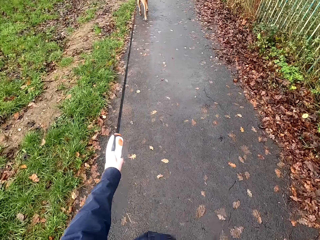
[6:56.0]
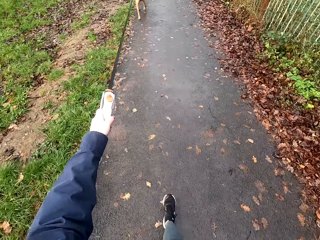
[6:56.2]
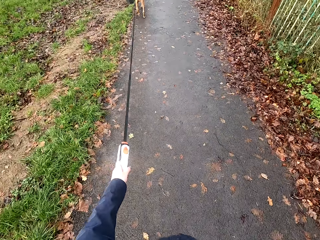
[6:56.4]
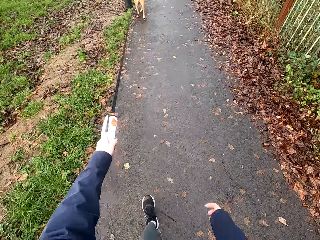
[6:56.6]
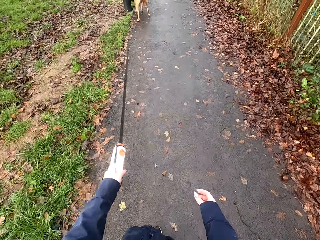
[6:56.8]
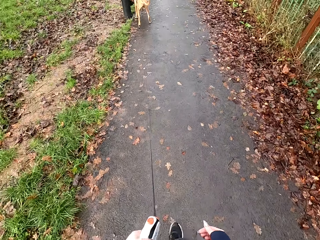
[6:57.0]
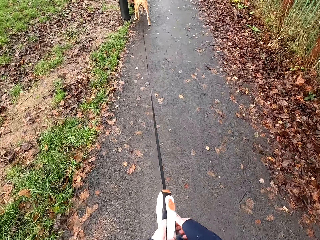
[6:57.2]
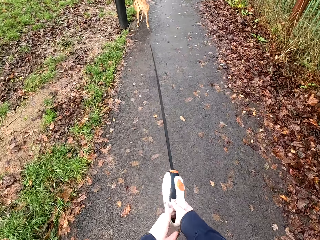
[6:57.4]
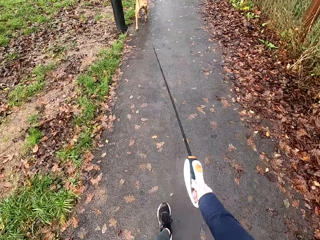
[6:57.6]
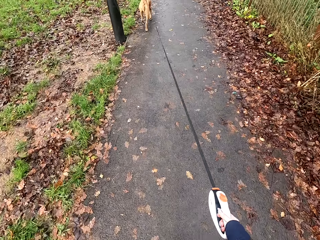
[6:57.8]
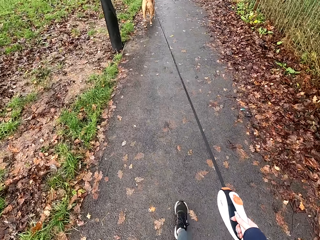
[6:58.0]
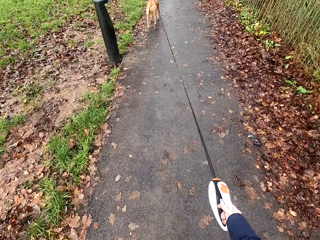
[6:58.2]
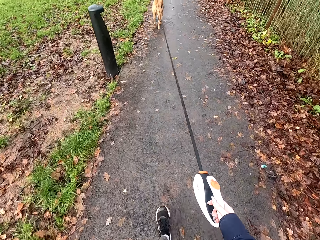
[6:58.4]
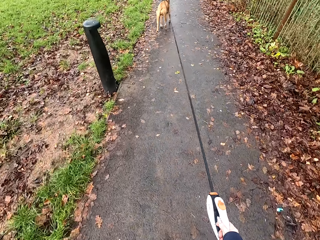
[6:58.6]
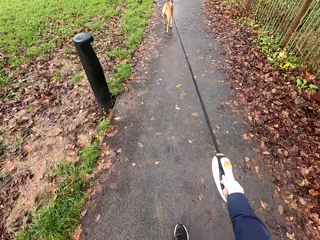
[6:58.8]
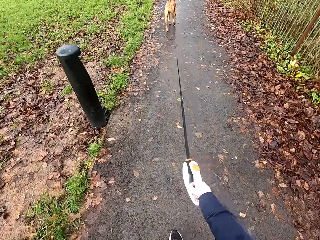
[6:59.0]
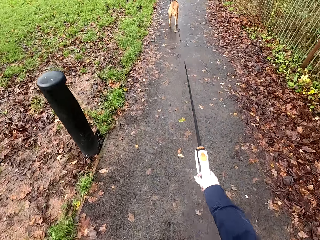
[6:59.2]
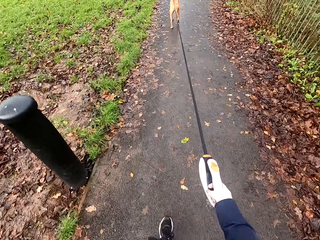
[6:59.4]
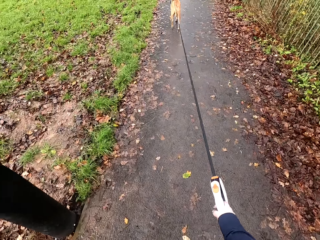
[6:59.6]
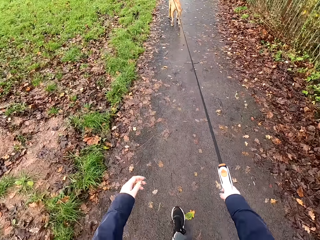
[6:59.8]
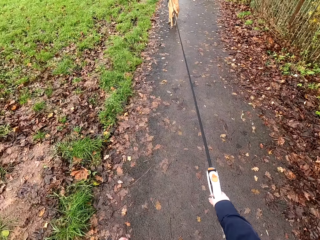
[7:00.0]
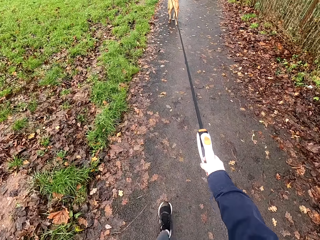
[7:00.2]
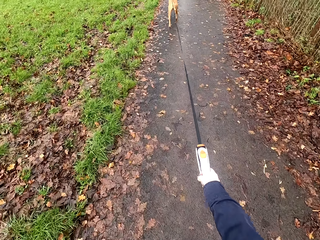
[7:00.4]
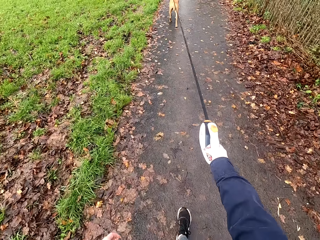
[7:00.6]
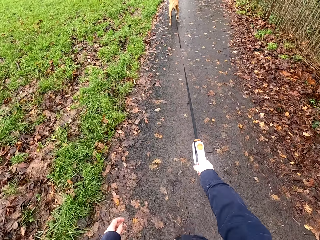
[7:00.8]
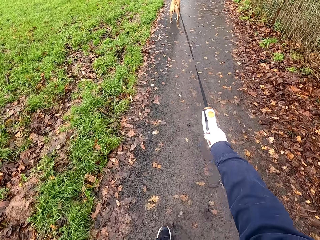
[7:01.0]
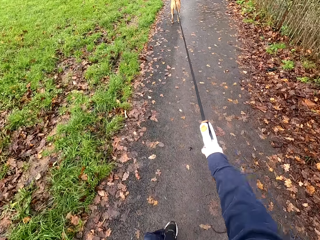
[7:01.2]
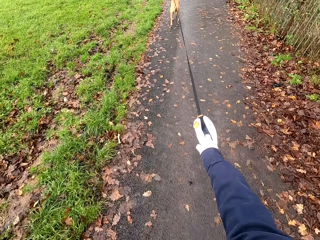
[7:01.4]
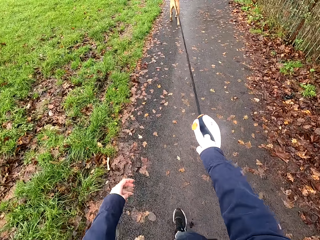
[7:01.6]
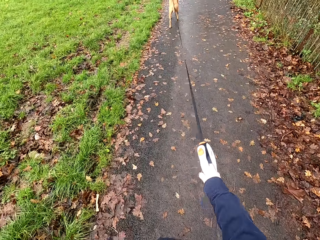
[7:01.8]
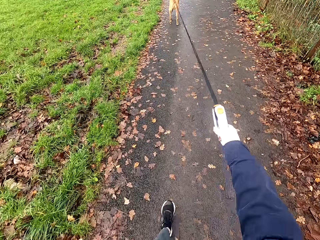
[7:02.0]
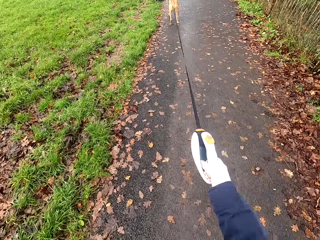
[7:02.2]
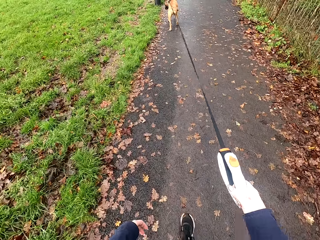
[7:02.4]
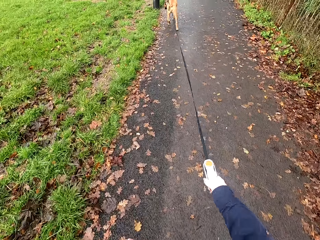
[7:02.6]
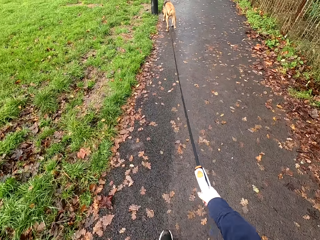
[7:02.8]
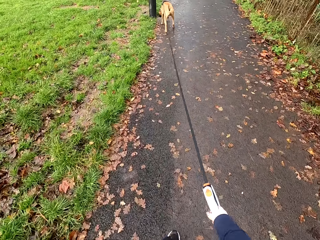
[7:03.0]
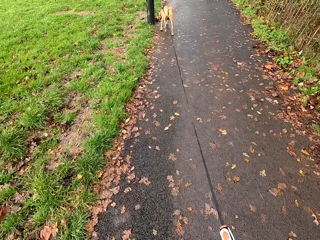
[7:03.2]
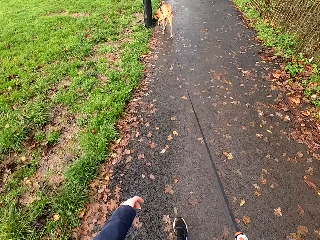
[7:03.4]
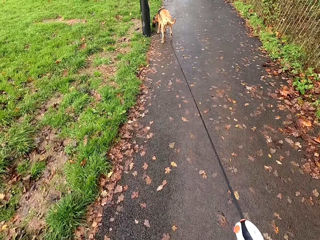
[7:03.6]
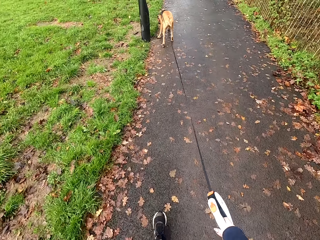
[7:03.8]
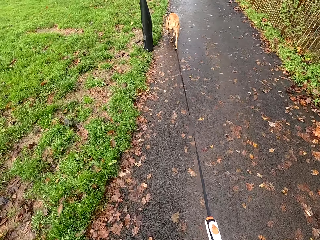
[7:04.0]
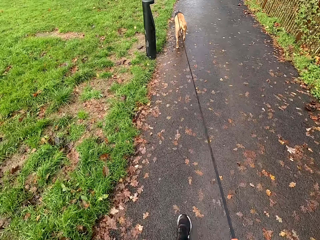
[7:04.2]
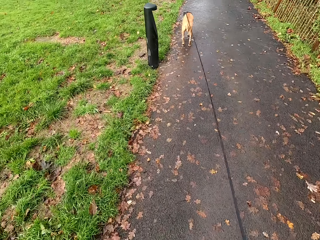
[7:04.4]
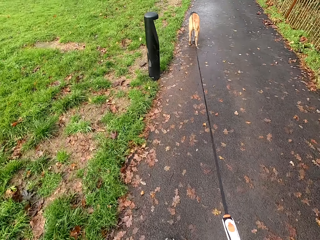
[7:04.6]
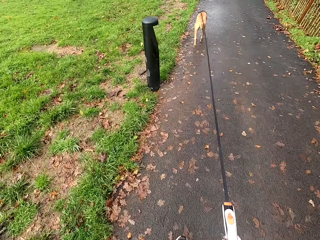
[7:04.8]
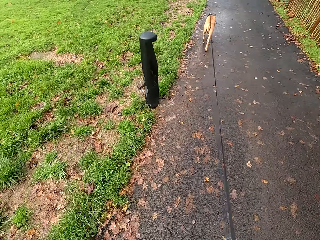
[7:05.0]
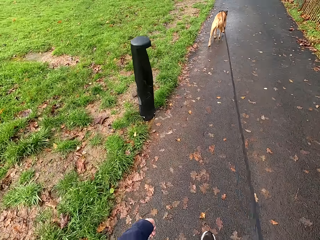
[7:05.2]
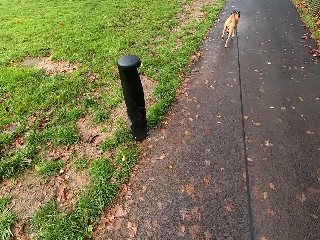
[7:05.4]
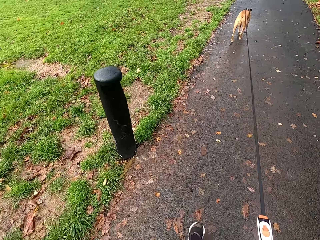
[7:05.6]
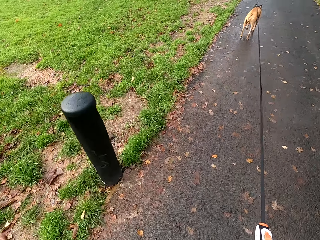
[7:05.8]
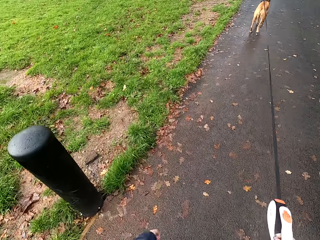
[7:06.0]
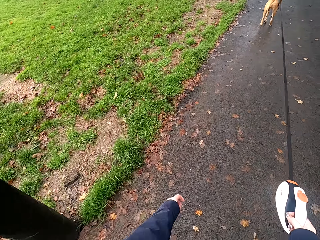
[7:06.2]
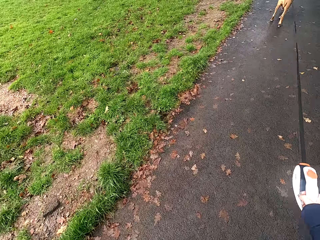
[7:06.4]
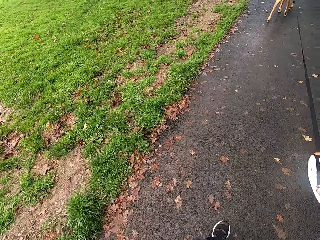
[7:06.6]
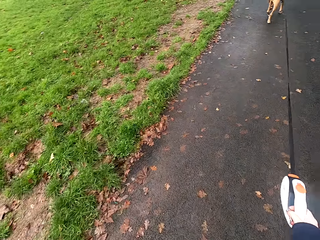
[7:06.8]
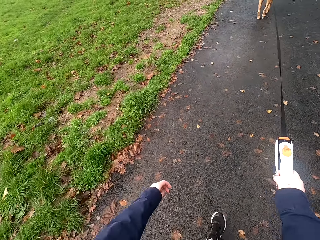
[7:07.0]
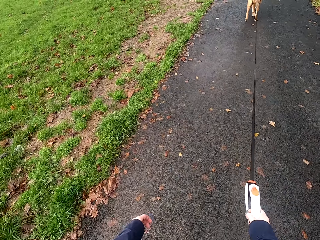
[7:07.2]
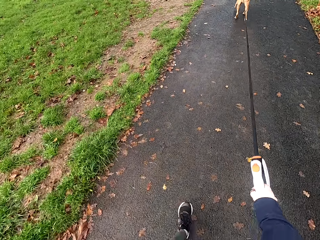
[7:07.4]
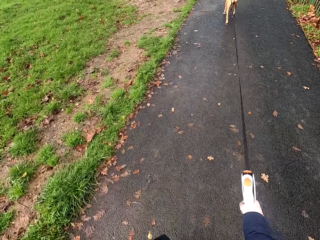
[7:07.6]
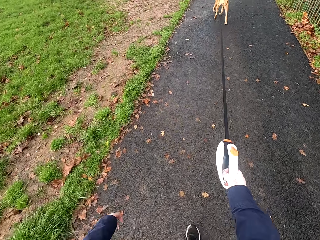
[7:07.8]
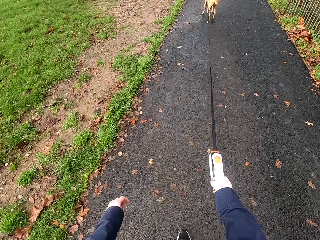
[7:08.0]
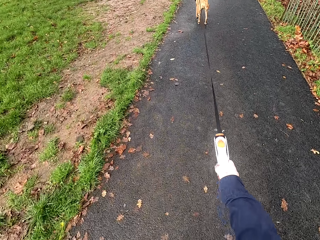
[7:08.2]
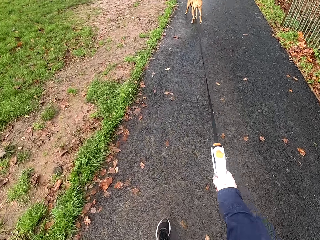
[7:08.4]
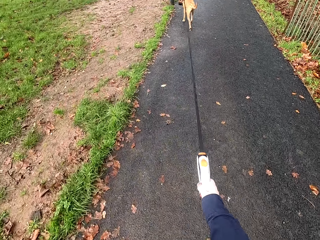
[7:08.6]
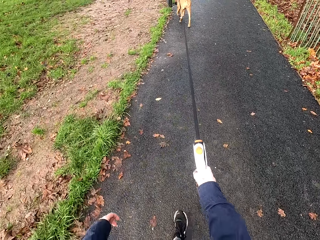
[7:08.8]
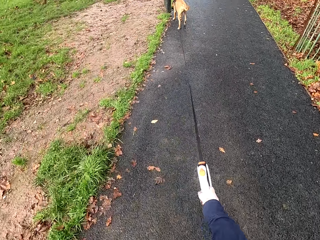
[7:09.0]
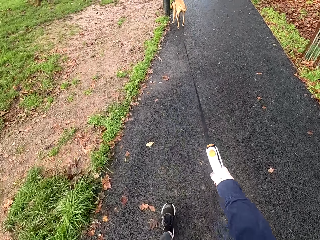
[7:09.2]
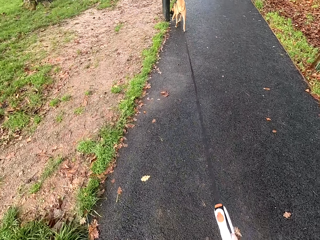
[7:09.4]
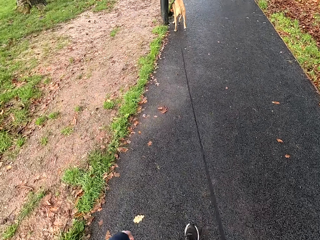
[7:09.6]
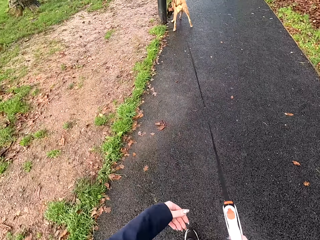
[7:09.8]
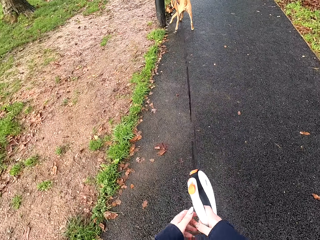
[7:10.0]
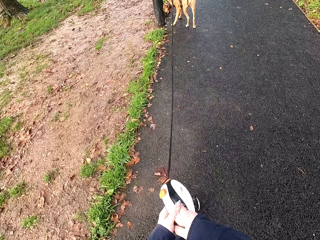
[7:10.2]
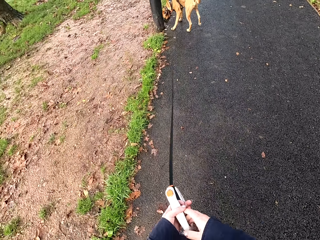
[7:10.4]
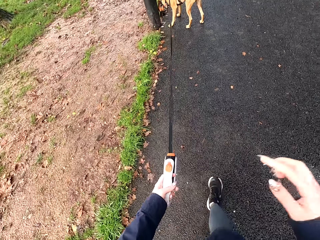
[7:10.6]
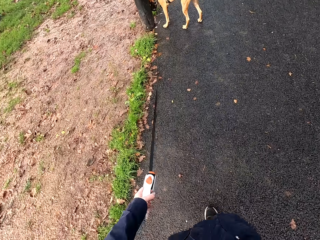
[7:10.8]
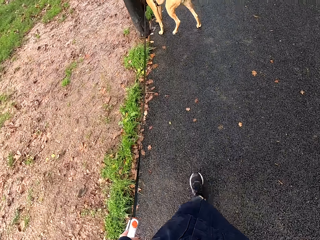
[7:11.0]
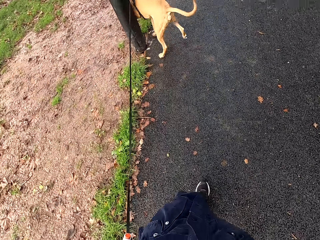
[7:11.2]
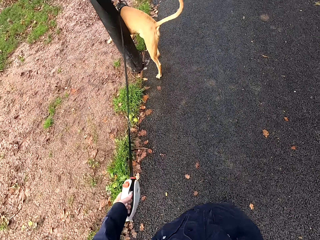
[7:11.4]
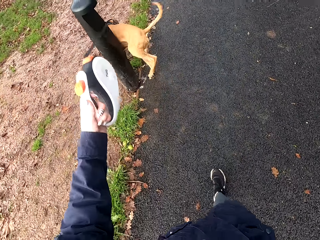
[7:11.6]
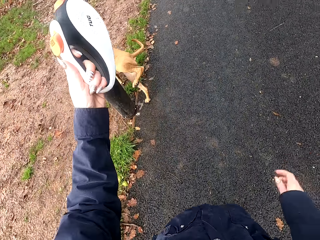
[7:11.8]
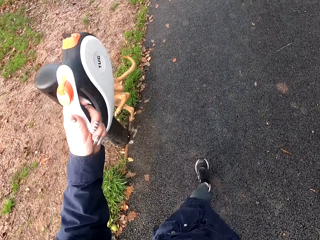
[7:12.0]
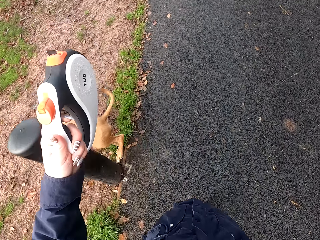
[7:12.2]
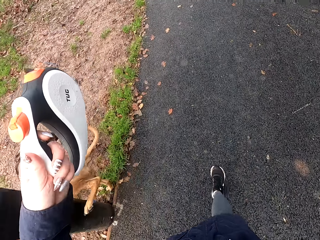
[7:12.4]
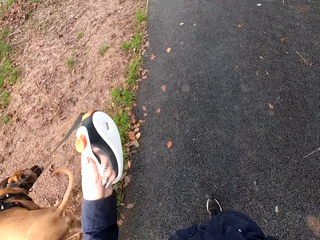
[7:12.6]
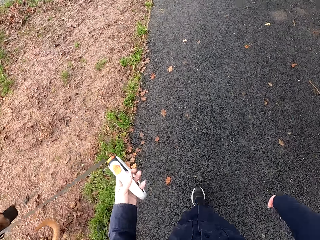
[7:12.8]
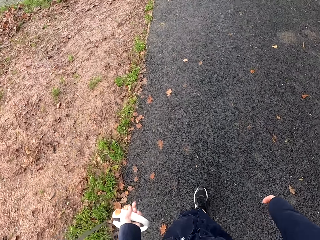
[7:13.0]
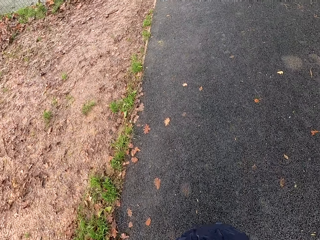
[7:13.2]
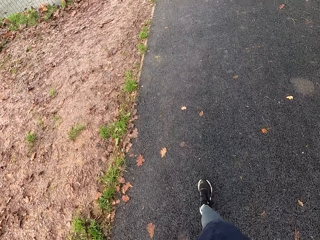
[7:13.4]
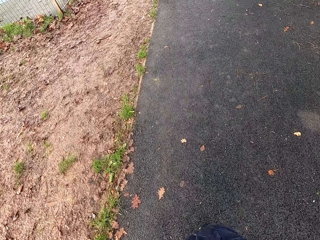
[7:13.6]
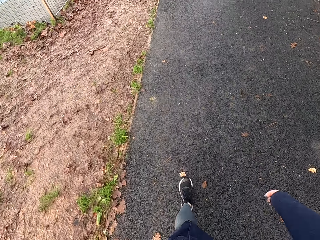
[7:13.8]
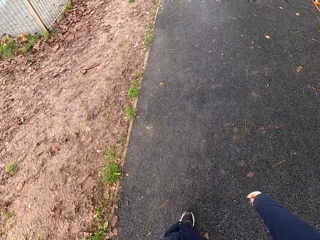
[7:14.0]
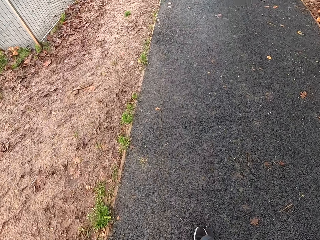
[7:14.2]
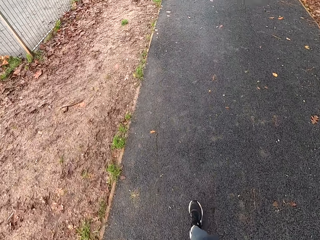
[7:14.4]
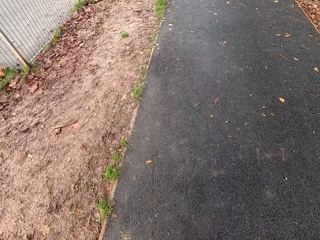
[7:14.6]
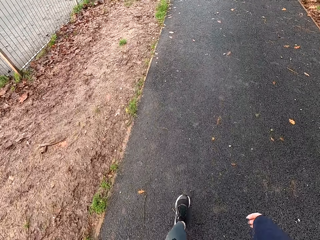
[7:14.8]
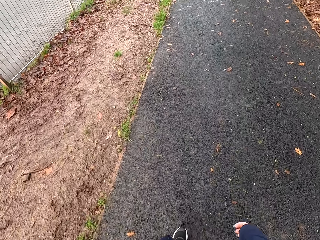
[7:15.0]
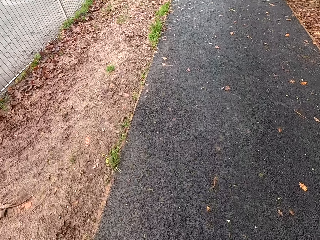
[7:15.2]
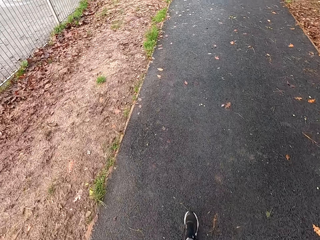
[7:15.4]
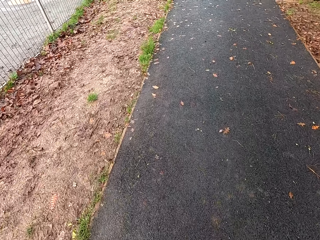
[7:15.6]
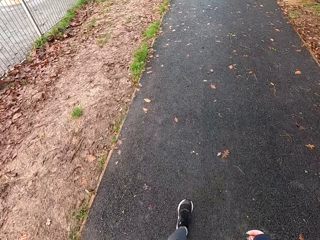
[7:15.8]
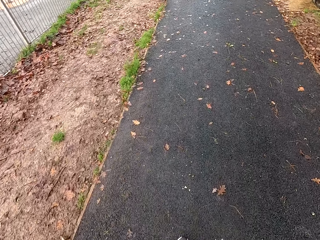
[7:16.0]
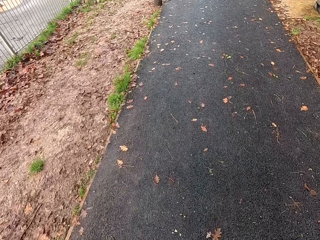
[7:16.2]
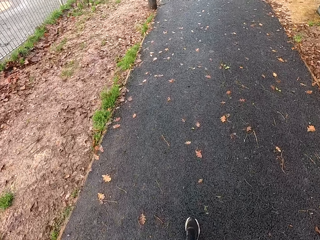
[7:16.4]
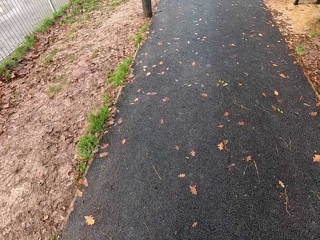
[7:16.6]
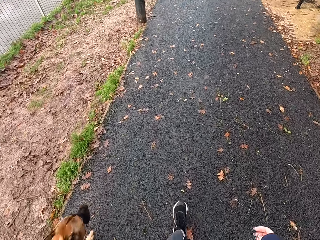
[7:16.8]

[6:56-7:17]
The camera wearer passes the leash from her left hand to her right hand. She walks the dog along the walkway with the leash in her right hand. She interacts with the dog. She passes the leash from her right hand to her left hand. She walks the dog along the walkway with the leash in her left hand.
